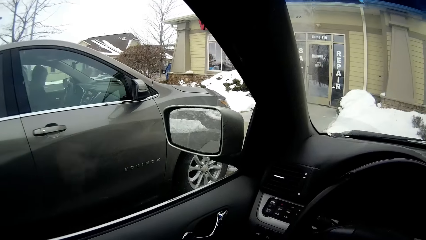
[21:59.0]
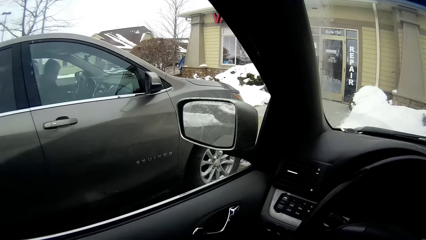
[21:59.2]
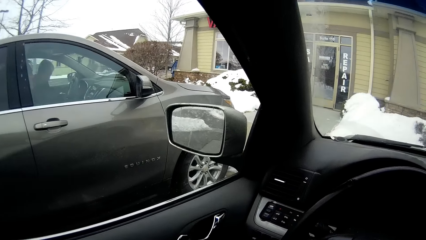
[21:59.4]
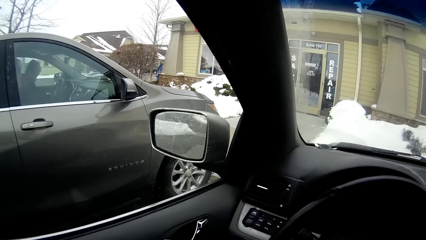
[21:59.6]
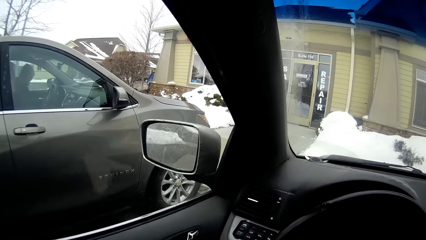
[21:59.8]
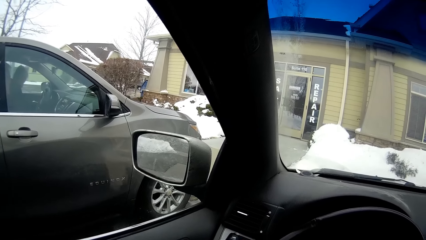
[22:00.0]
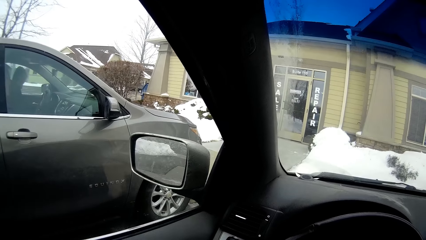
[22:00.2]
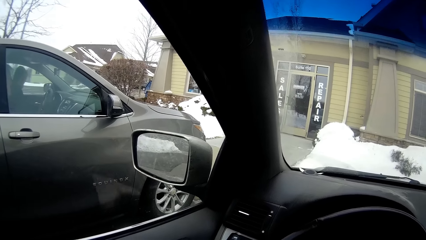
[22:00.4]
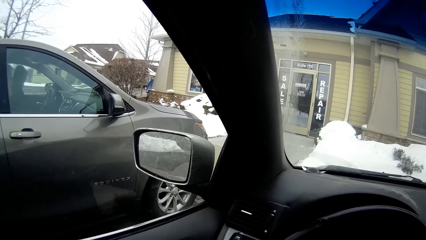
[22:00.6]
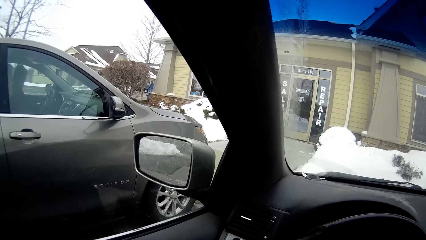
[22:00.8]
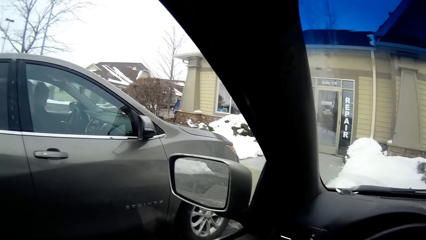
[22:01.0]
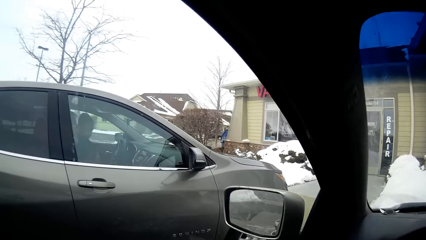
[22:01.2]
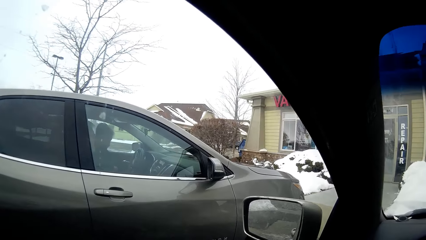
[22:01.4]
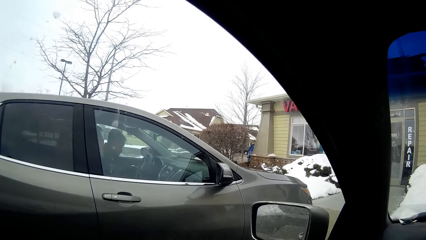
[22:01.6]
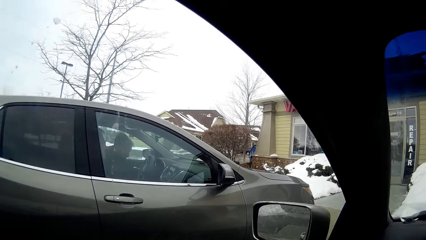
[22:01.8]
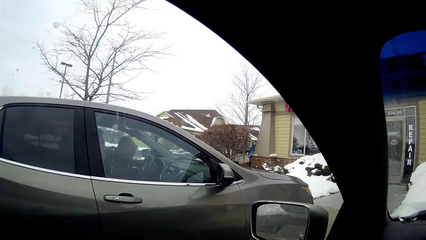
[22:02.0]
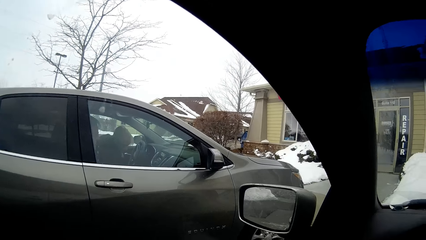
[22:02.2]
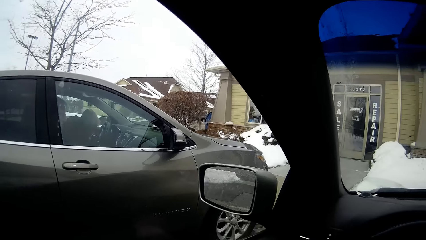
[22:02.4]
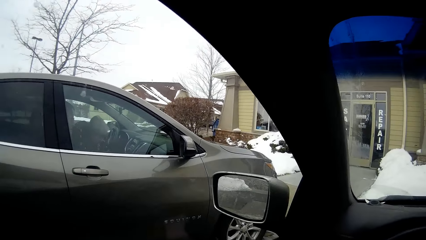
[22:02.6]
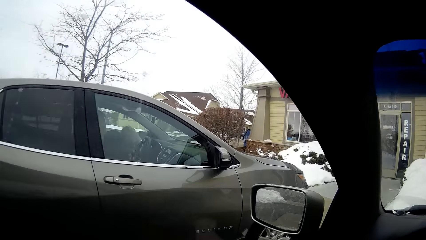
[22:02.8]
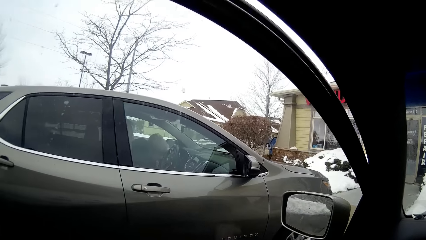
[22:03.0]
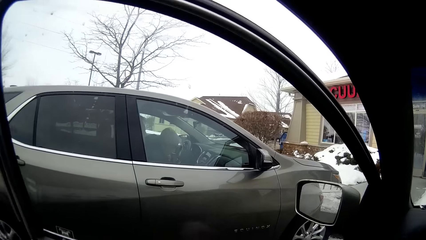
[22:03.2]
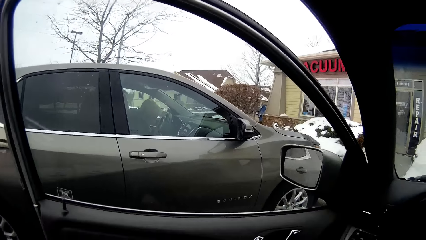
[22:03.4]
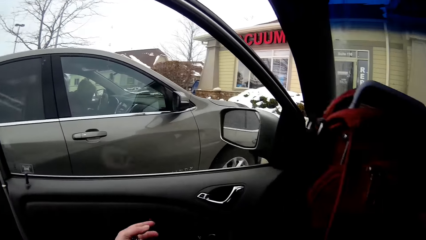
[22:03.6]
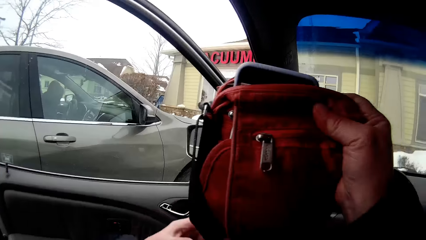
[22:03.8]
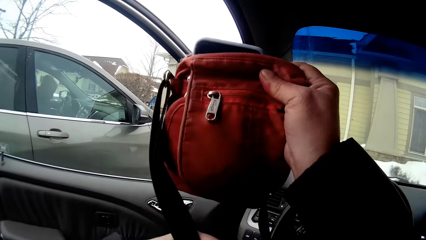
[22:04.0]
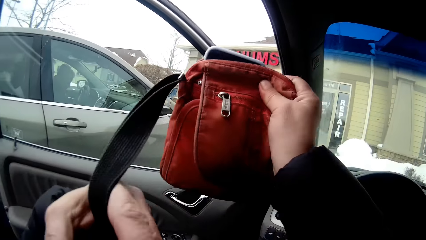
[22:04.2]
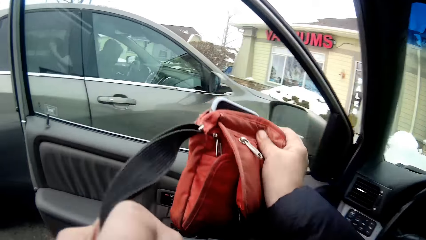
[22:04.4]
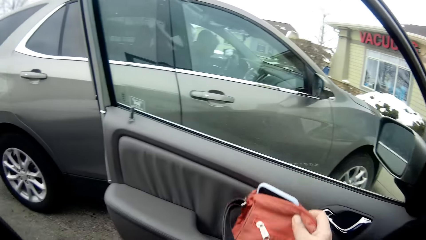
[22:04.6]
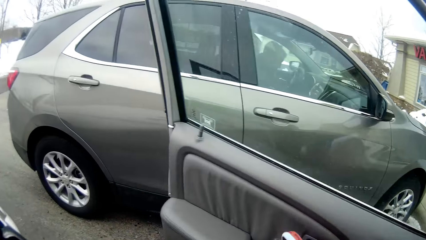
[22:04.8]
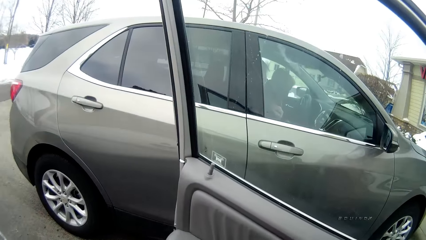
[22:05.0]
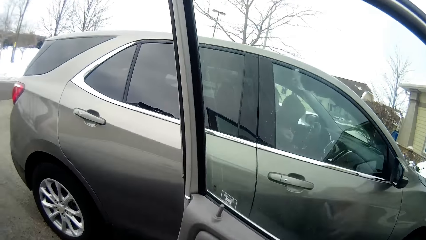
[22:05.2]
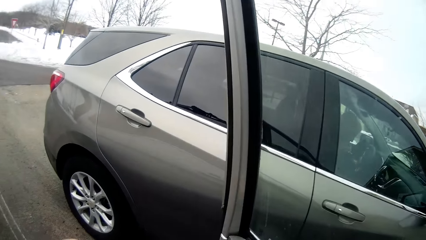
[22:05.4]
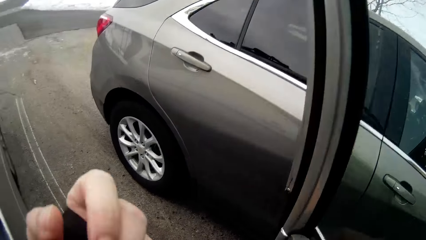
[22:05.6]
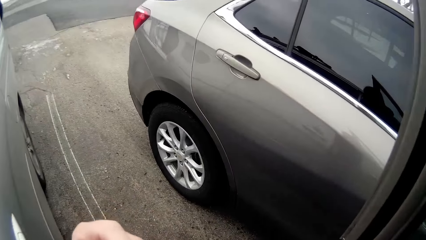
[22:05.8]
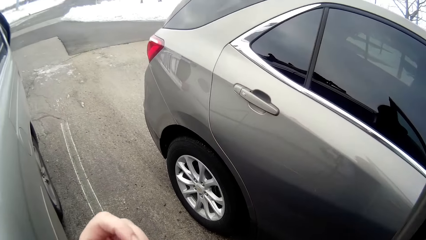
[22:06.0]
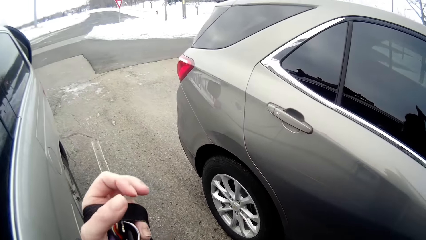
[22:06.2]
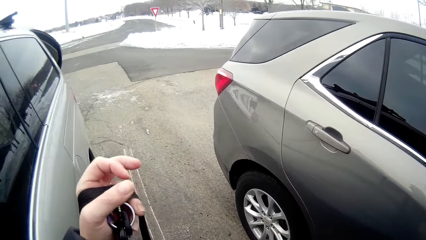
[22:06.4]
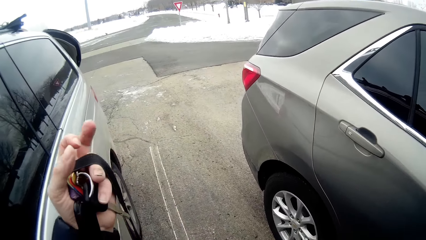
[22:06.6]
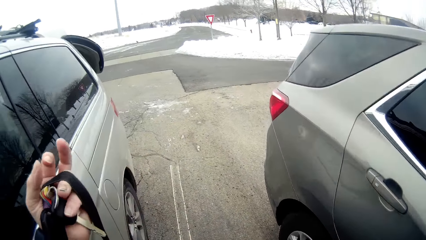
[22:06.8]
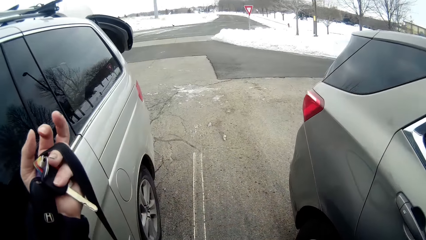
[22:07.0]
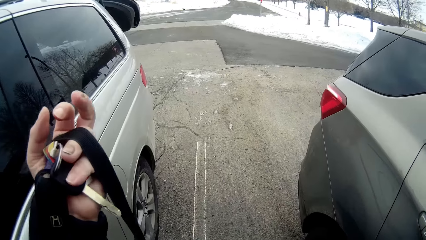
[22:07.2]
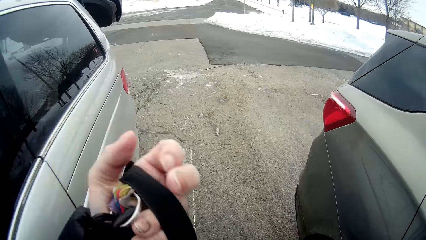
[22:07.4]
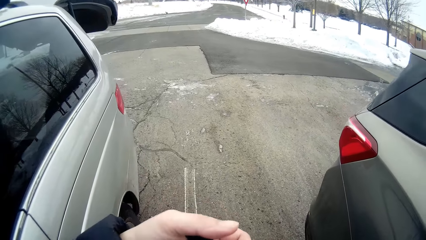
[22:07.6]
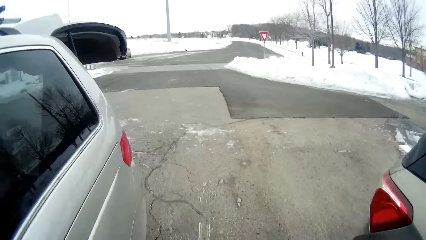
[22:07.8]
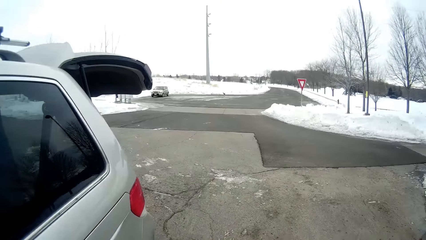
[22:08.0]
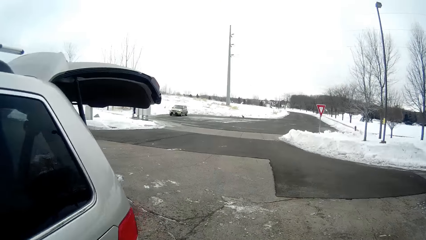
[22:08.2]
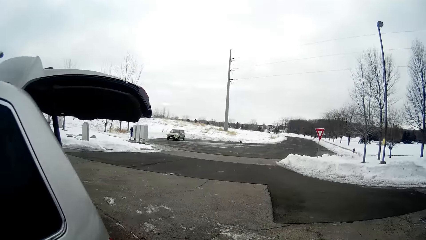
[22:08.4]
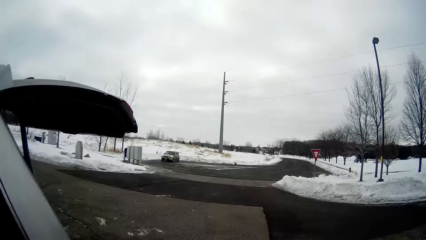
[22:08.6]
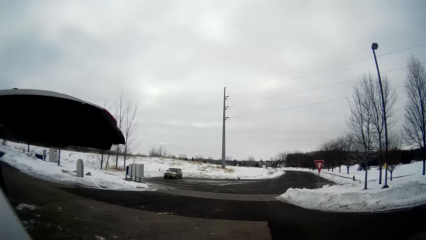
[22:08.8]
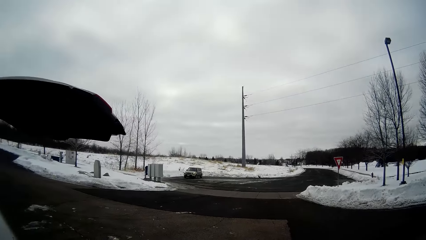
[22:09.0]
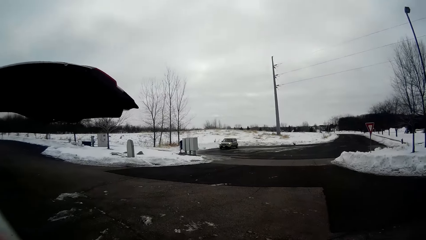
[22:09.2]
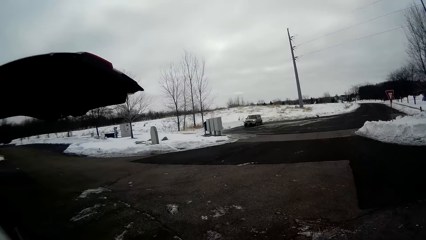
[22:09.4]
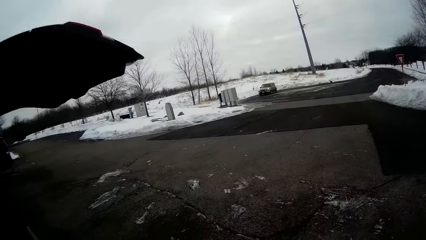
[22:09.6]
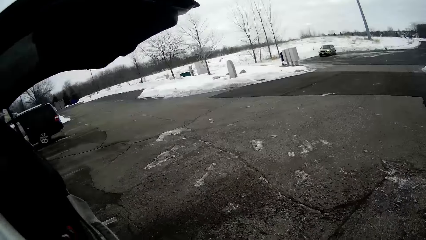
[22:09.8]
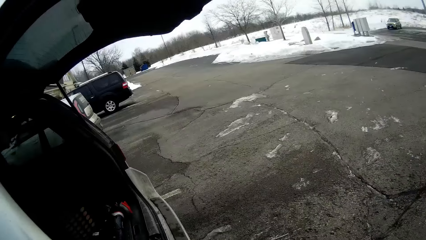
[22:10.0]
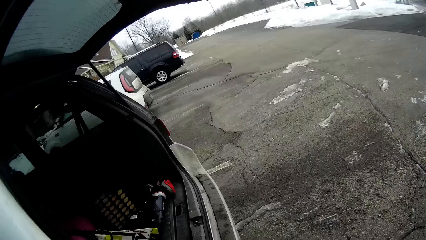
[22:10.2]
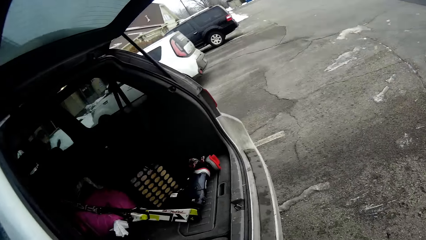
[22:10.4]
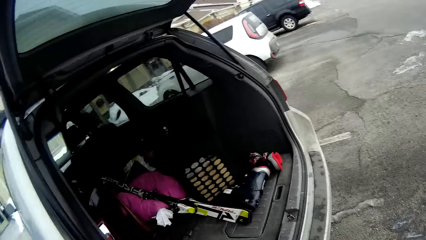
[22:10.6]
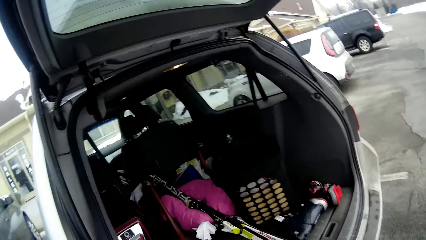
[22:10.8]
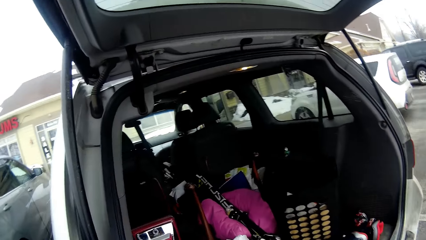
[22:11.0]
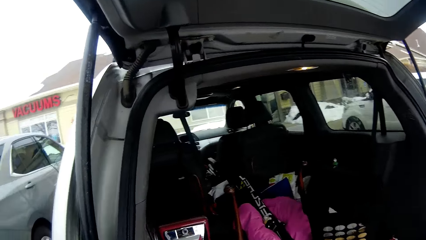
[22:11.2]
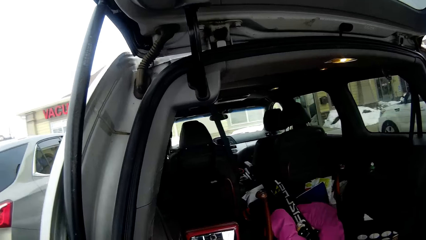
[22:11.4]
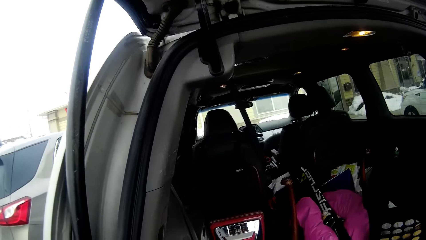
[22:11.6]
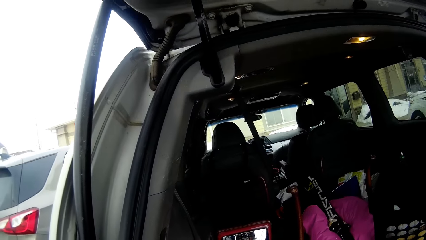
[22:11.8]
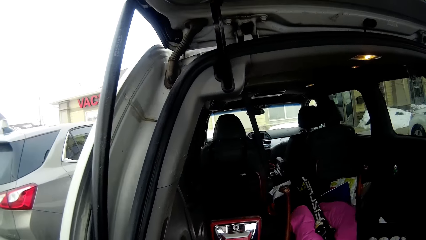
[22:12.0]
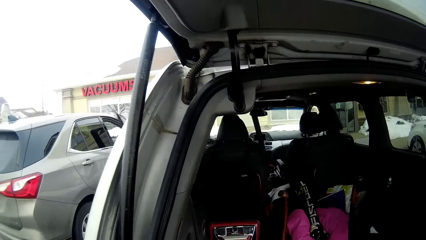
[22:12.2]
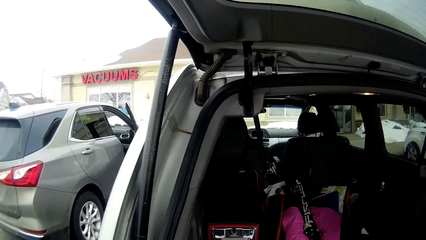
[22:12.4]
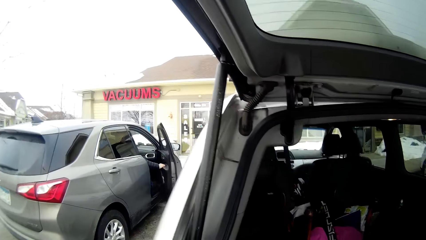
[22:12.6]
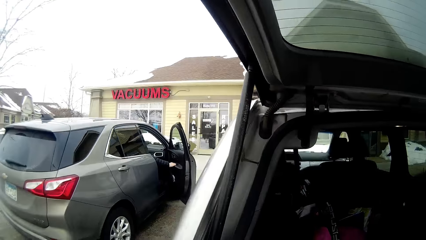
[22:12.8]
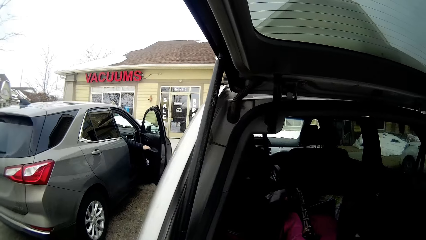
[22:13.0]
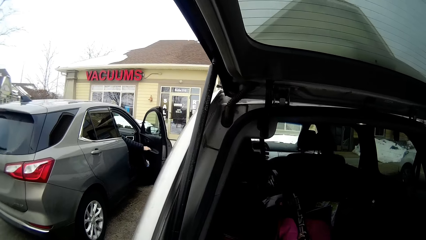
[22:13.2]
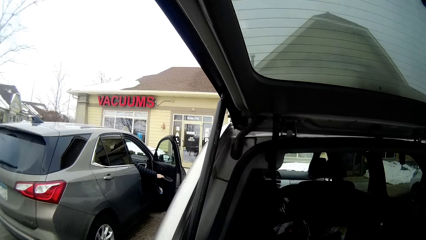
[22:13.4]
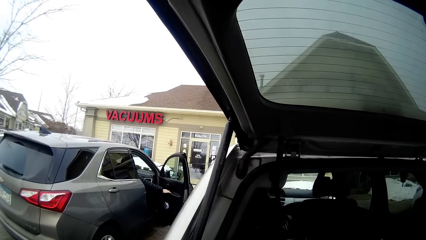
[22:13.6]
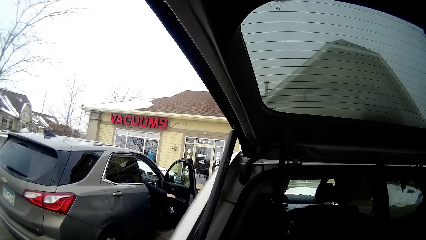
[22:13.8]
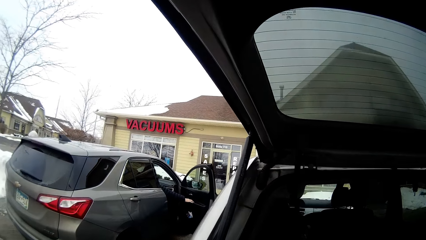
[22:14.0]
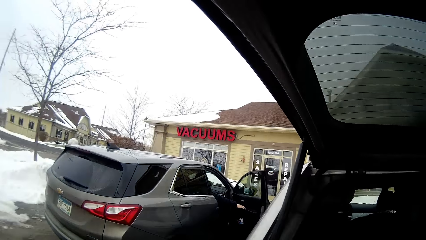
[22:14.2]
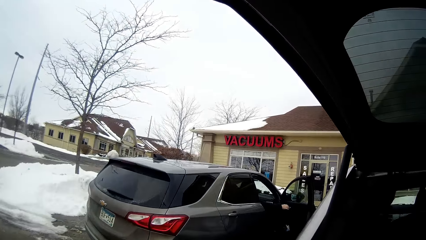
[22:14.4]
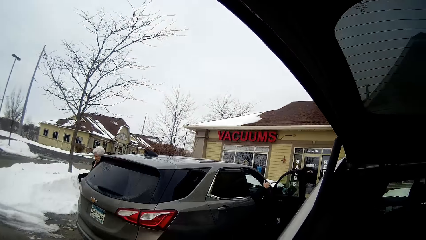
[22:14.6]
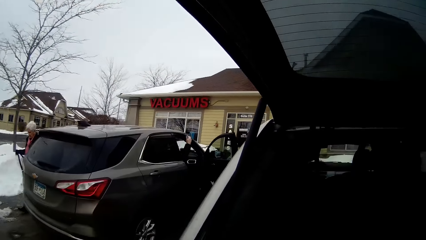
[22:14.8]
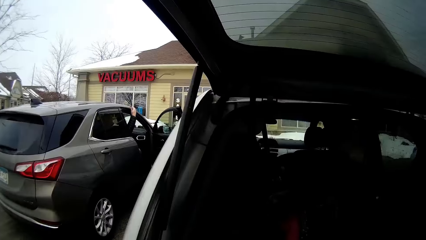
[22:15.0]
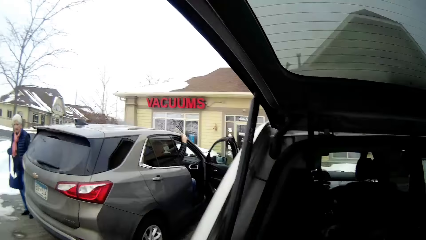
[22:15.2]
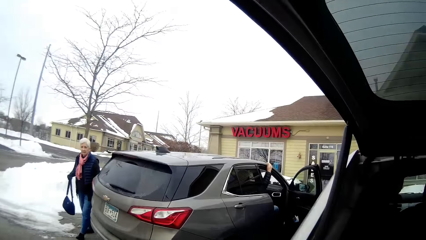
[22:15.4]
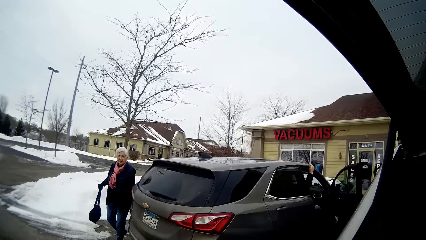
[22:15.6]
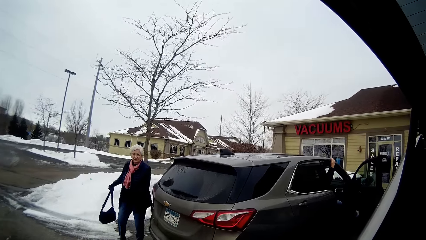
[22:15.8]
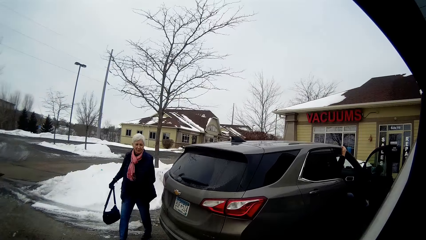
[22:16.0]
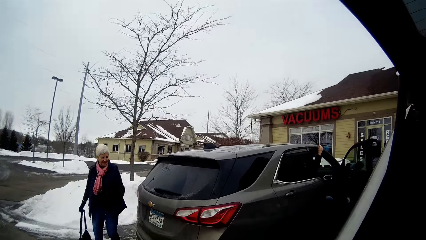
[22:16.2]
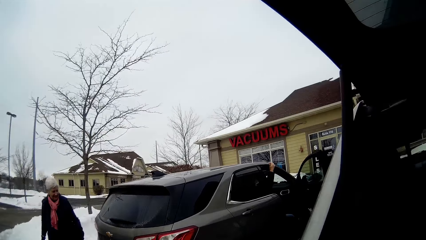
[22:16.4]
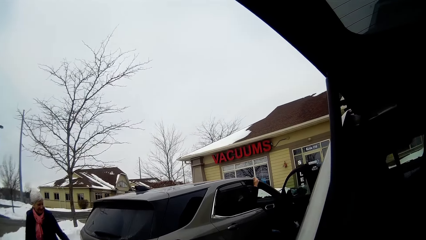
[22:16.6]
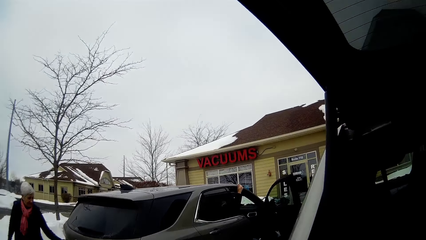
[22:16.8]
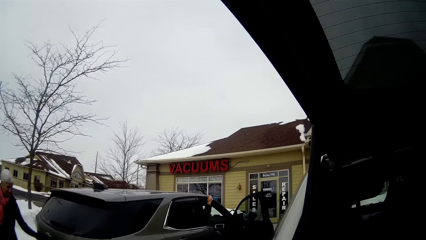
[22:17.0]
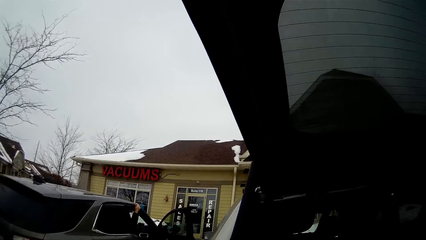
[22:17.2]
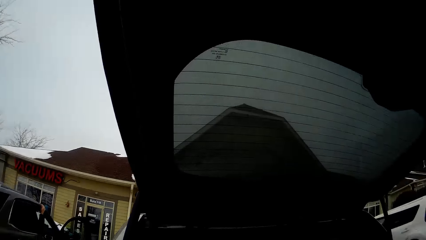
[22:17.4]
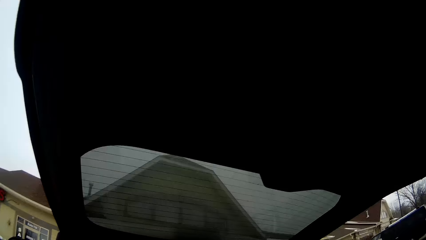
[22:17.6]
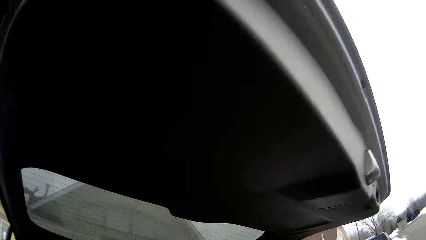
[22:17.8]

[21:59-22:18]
The camera wearer looks around. They open the car door. They hold a bag. They walk. They look inside the car boot. They pull the machine in the boot. They look around. They look around again.
